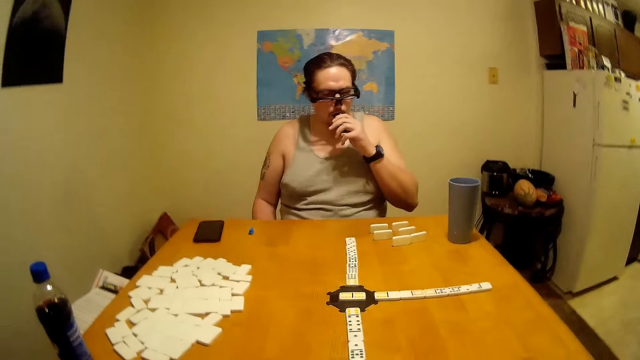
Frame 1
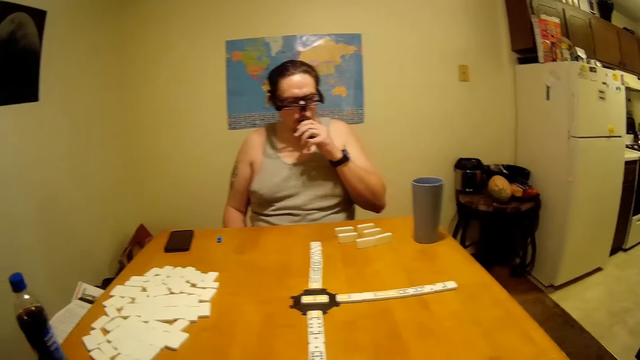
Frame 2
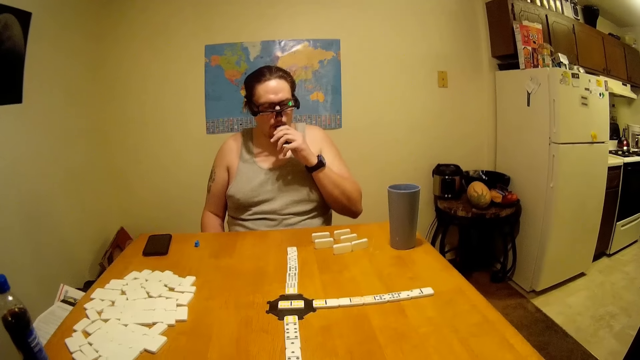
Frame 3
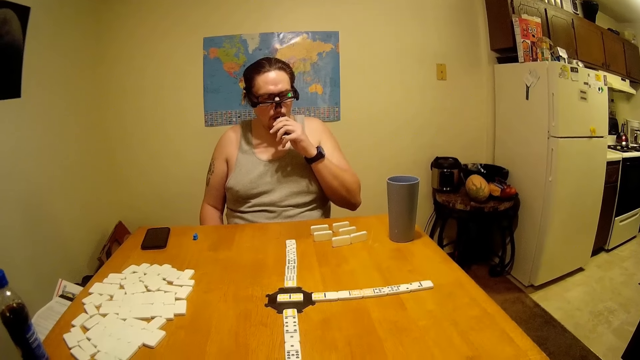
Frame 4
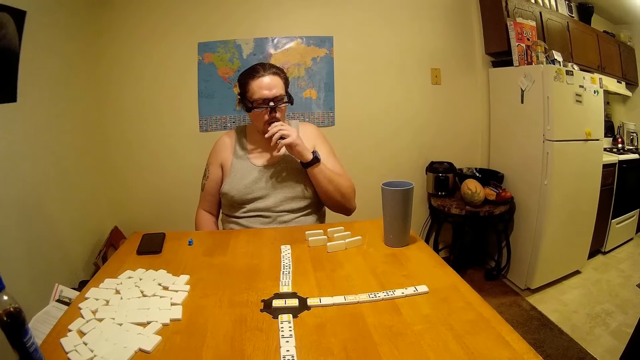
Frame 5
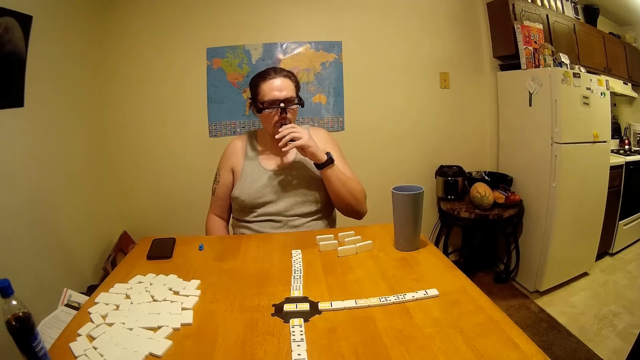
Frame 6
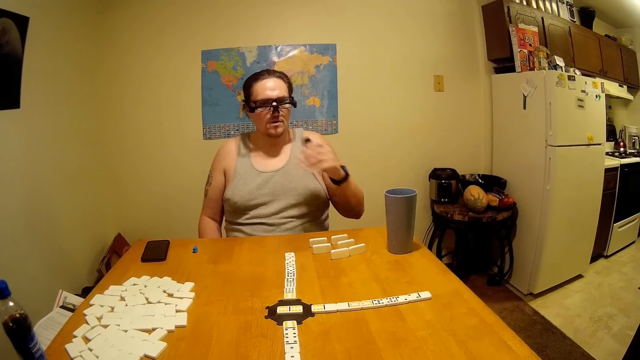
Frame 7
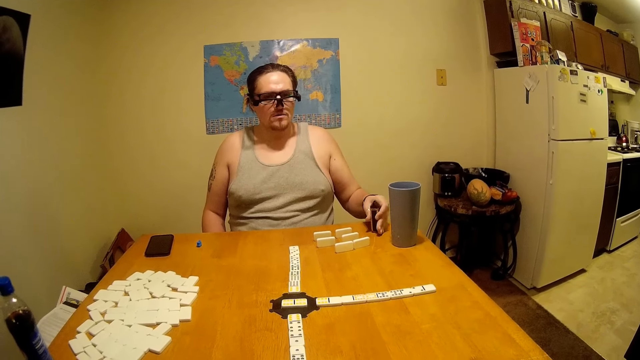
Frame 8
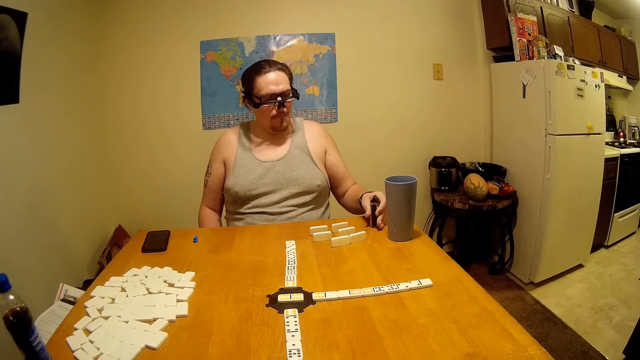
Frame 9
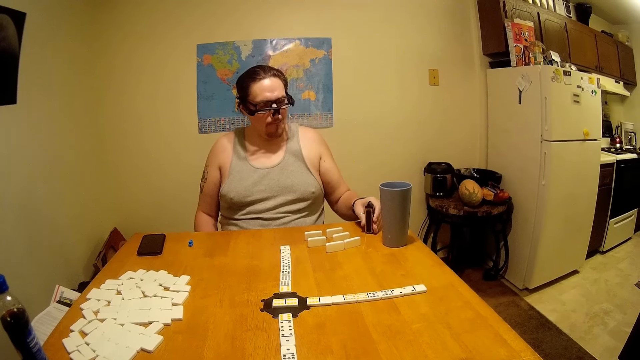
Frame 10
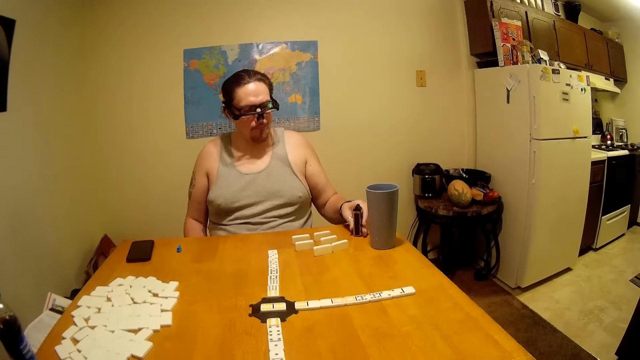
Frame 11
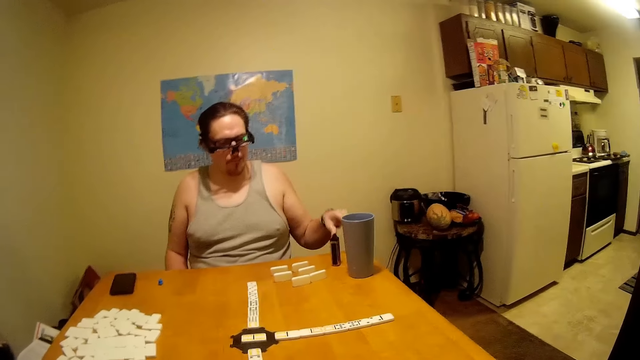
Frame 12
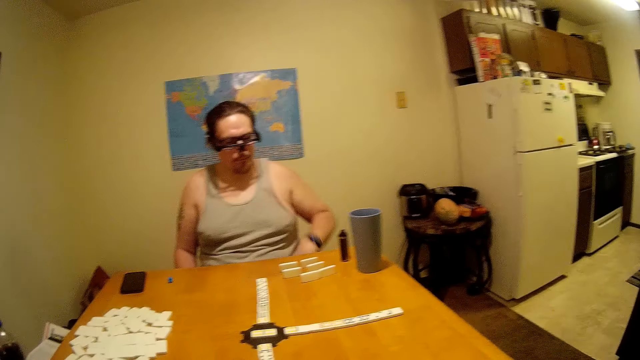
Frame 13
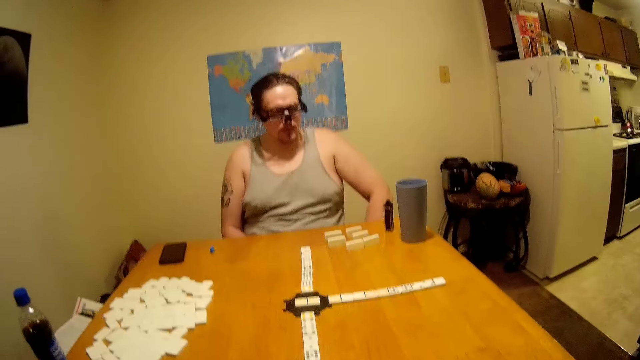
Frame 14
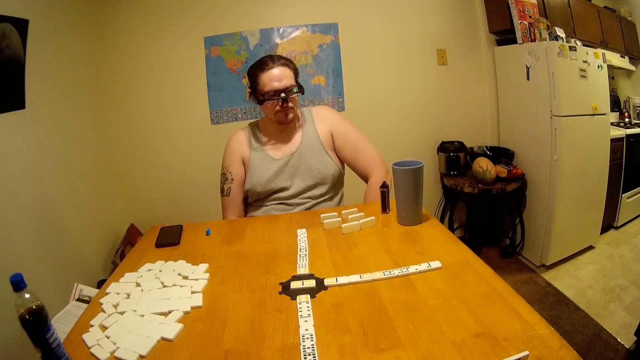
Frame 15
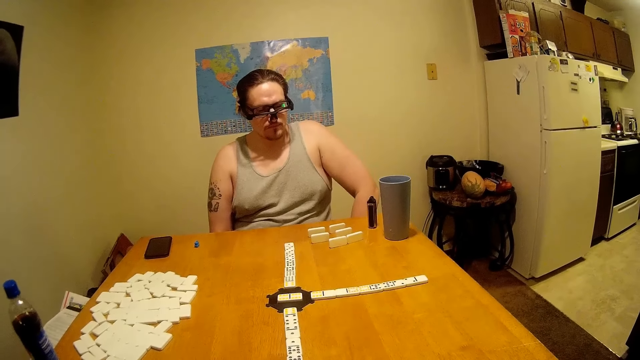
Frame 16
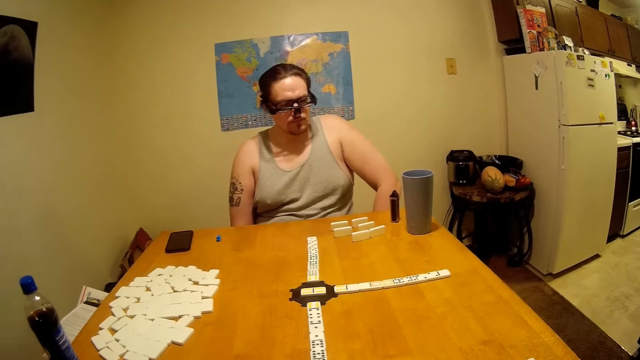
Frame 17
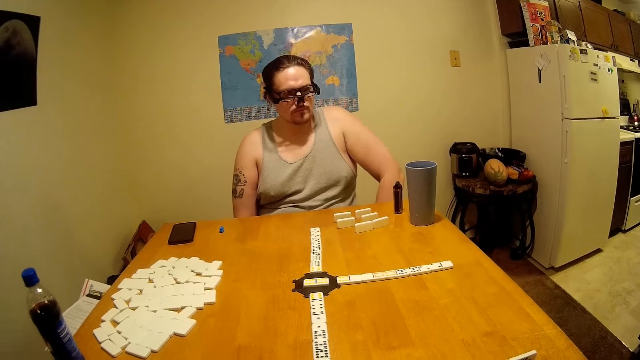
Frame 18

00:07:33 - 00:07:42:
A person sniffs. The camera wearer moves the dominoes.

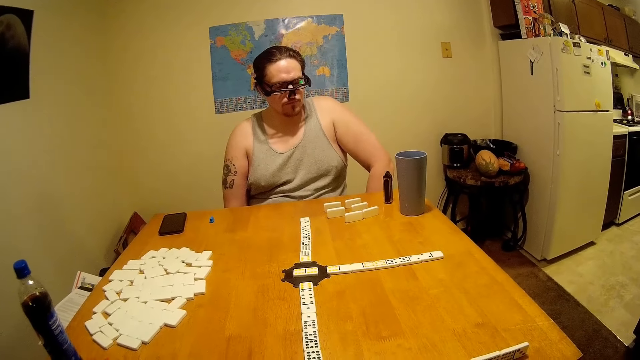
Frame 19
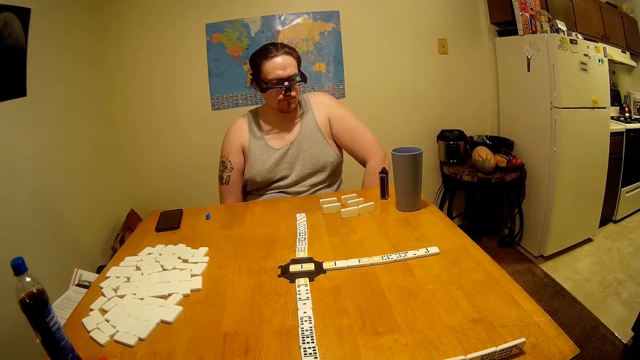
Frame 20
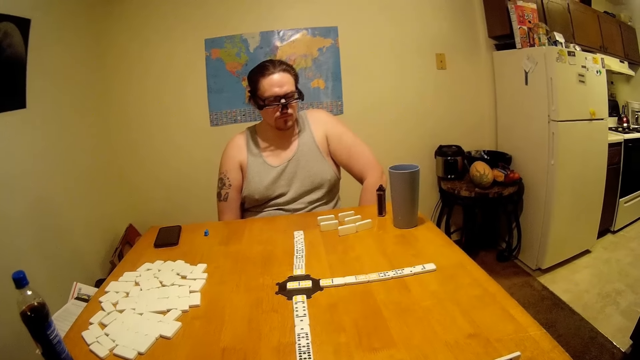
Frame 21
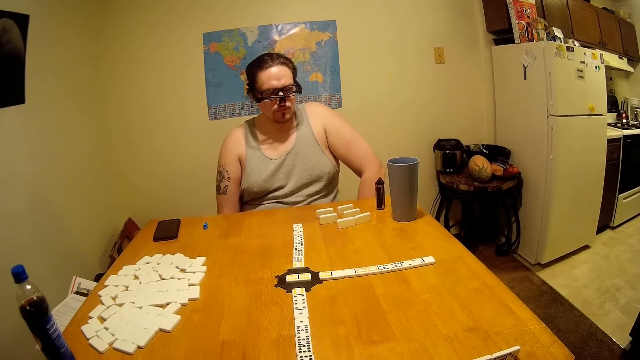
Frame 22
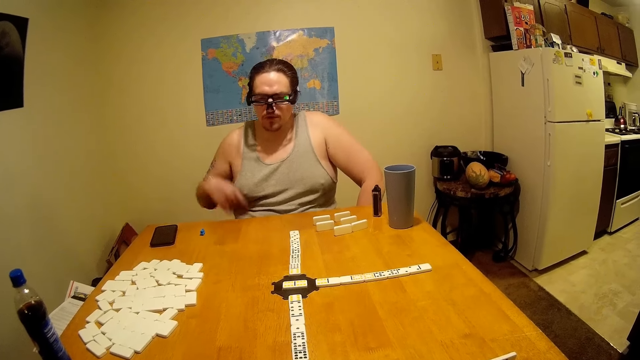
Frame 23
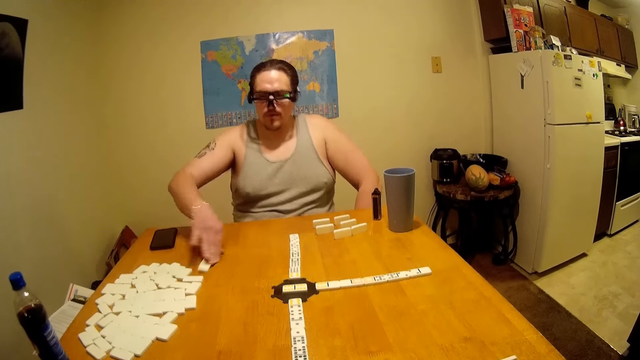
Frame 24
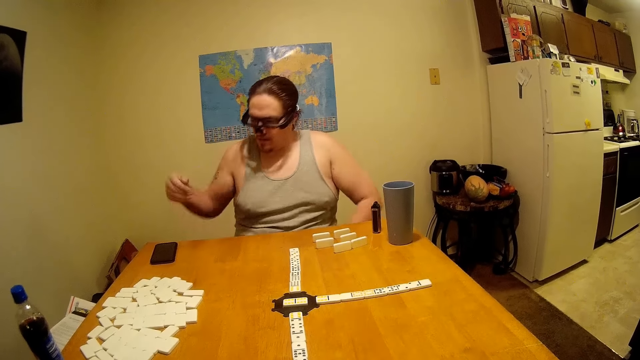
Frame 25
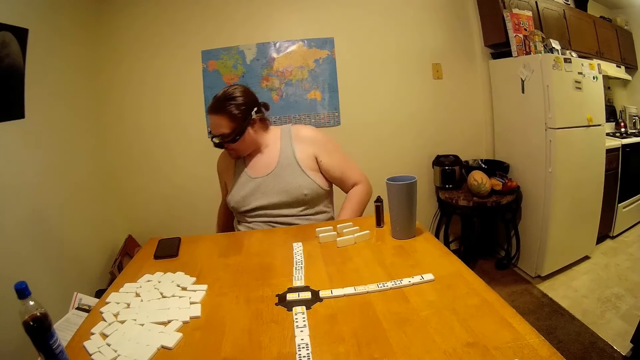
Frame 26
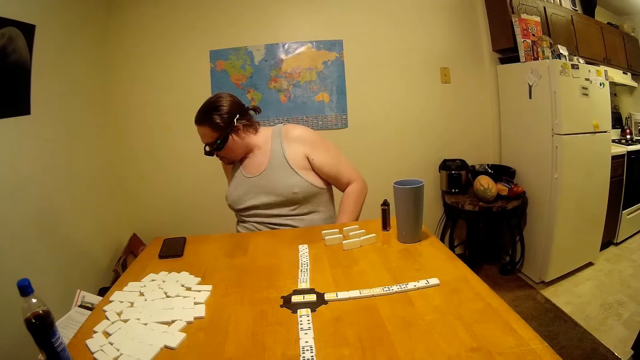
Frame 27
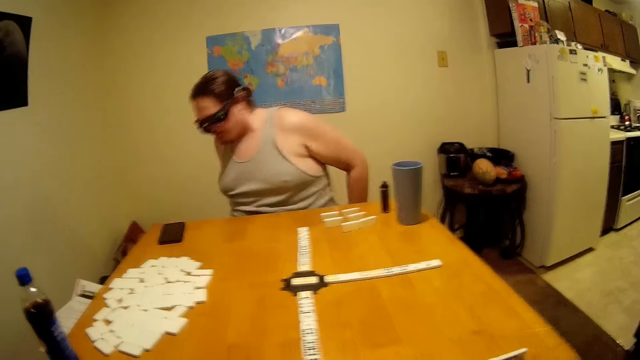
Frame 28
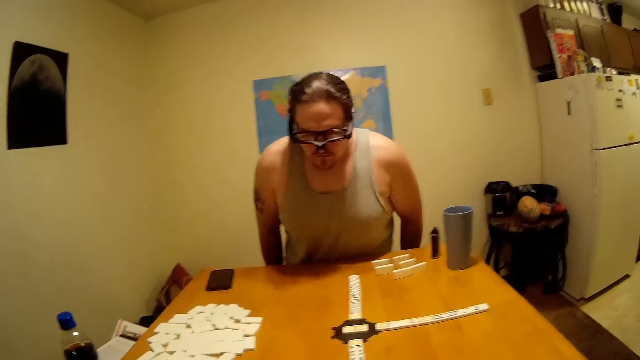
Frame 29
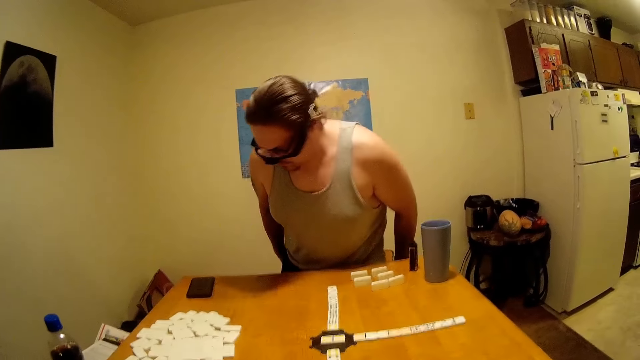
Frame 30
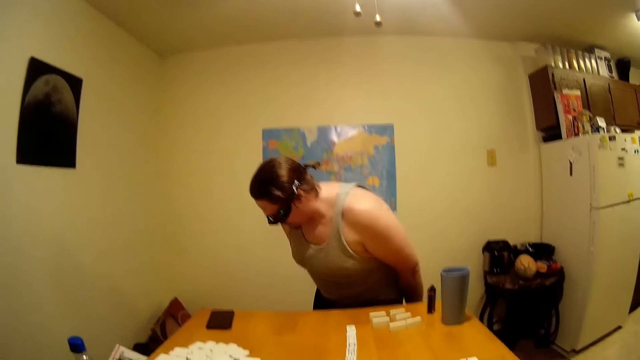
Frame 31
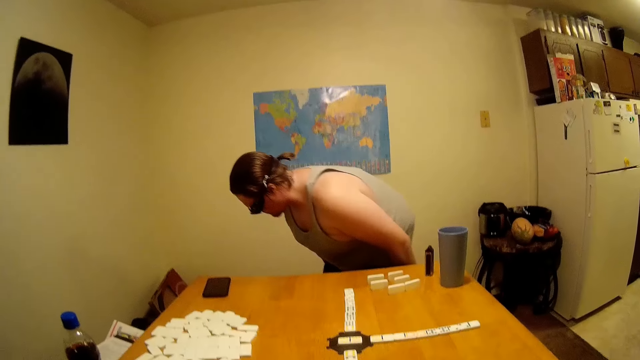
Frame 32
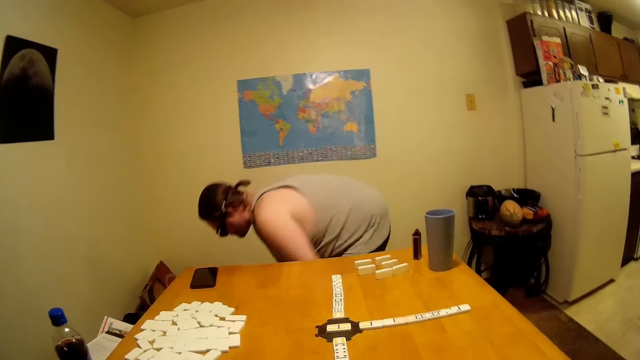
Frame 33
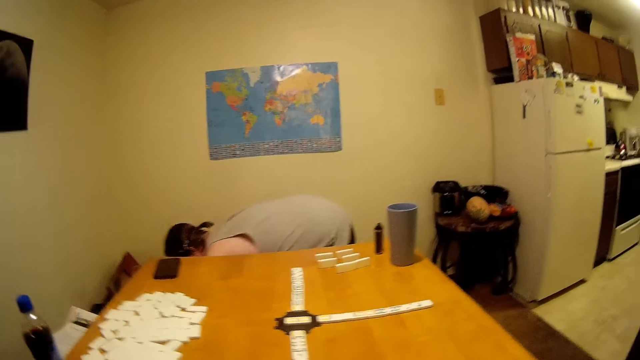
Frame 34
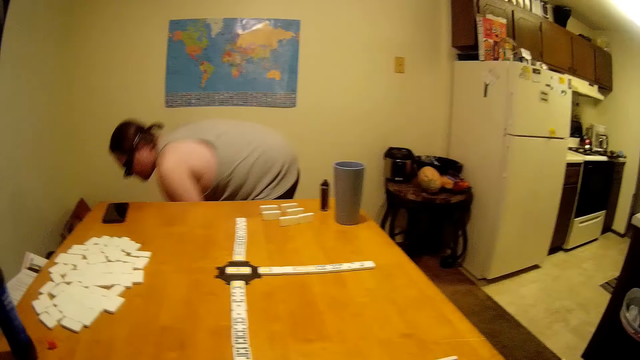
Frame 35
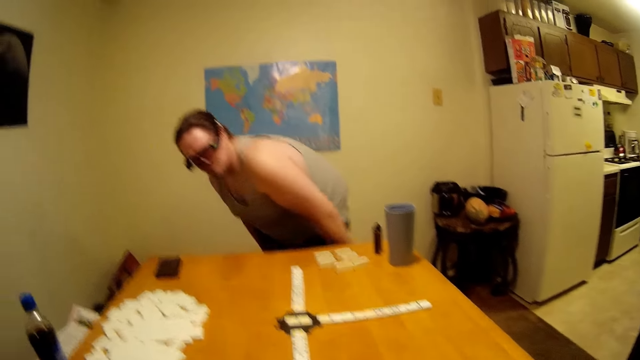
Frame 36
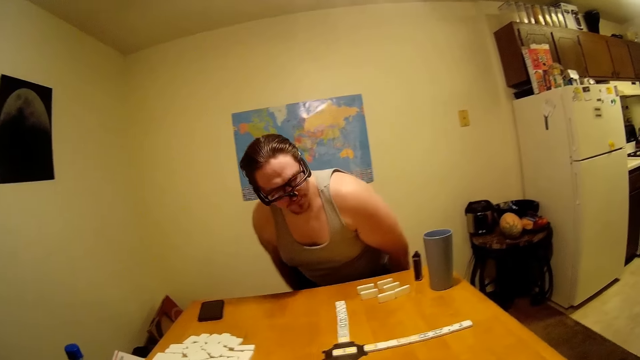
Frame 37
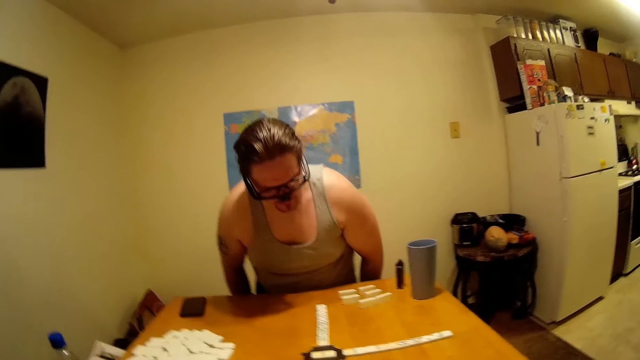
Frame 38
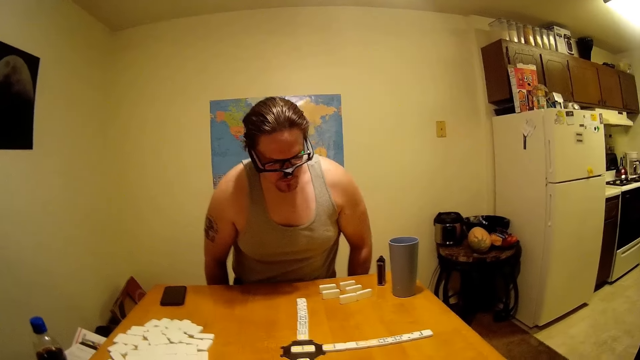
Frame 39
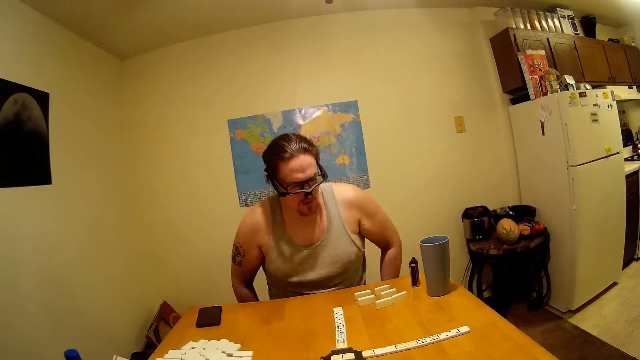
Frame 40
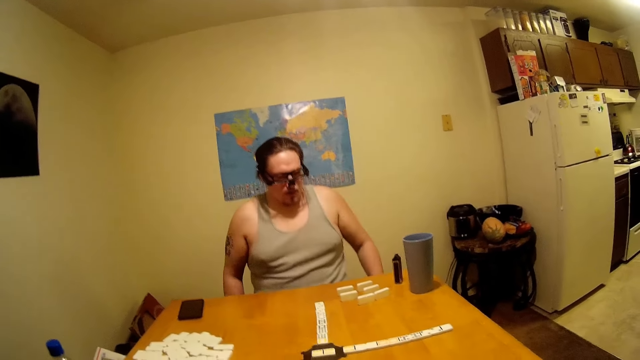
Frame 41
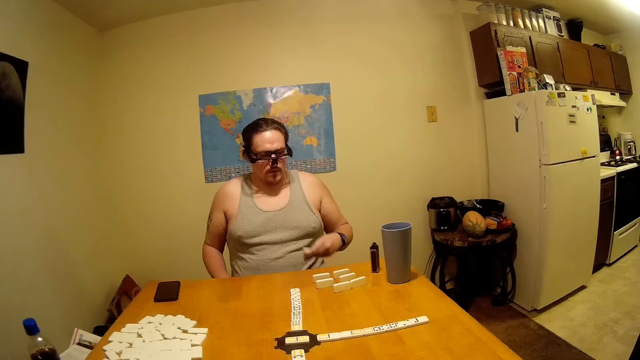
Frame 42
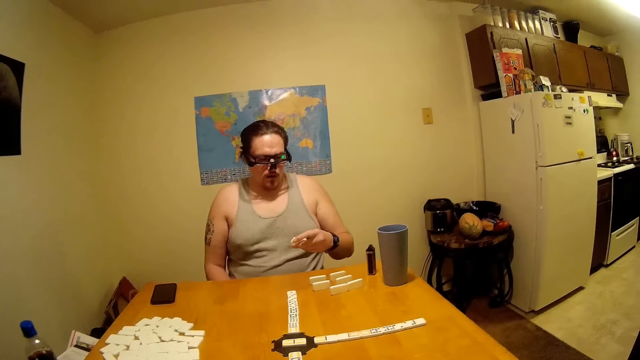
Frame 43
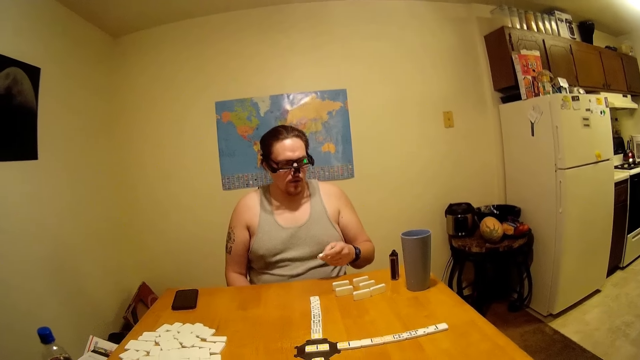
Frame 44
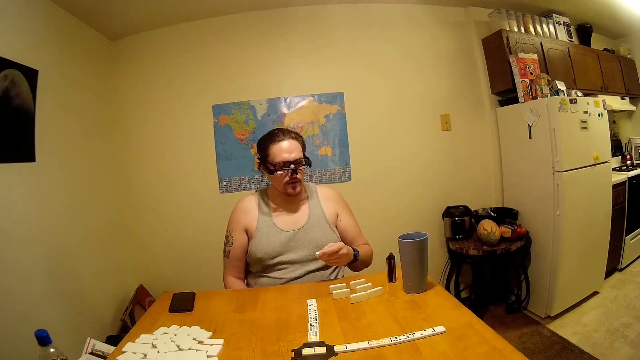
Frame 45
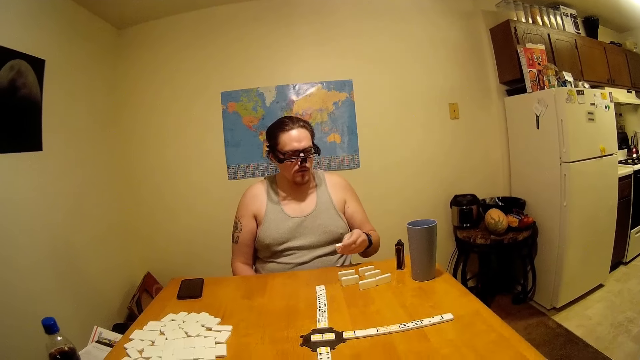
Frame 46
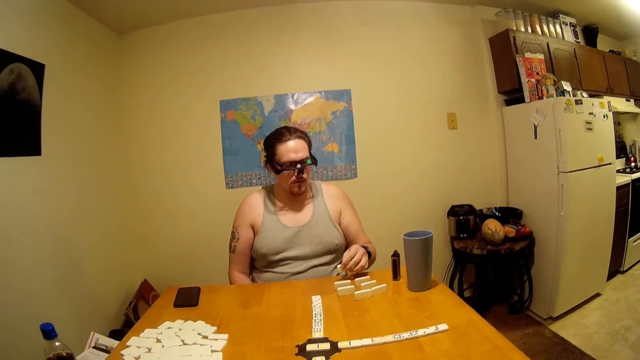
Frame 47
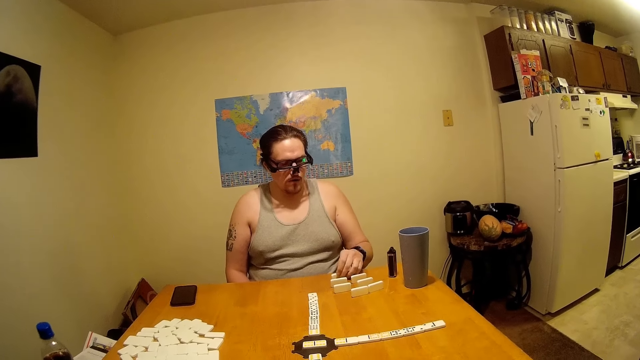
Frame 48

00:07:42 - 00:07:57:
A person moves the dominoes and talks. The person has dropped a dice. The camera wearer talks. The person is picking up the dice he dropped. The person is sitting down.
